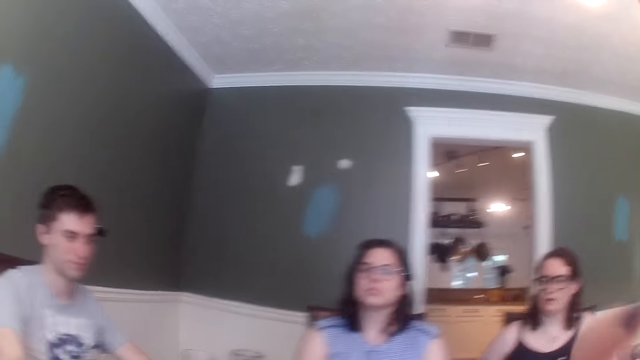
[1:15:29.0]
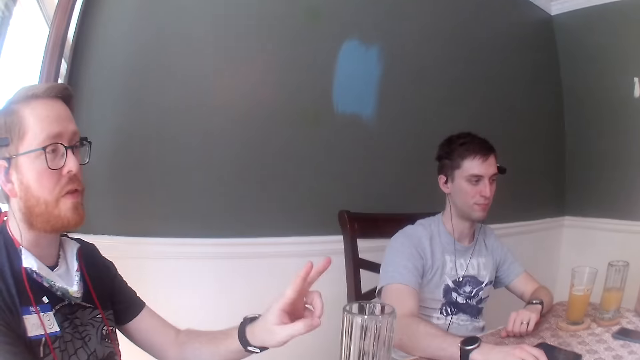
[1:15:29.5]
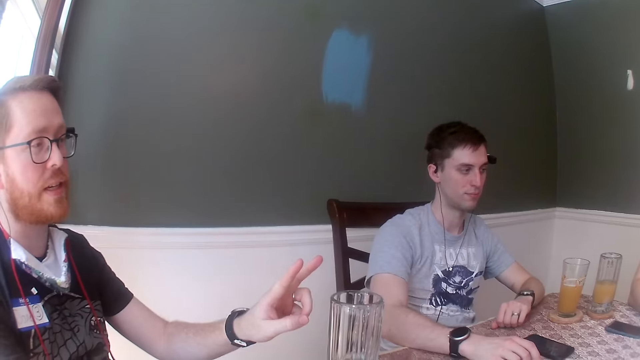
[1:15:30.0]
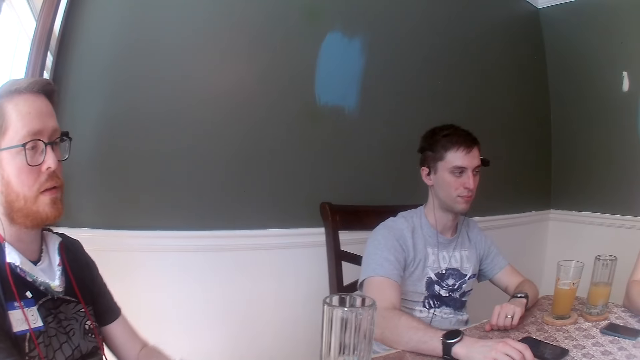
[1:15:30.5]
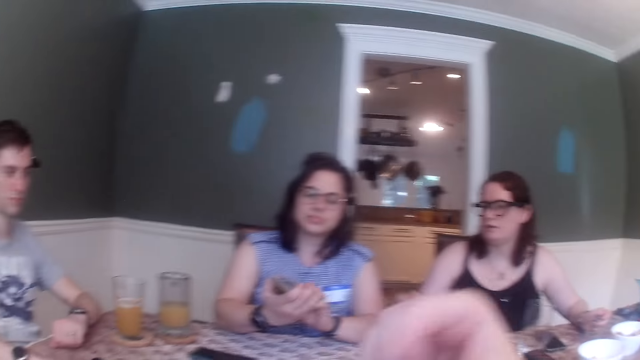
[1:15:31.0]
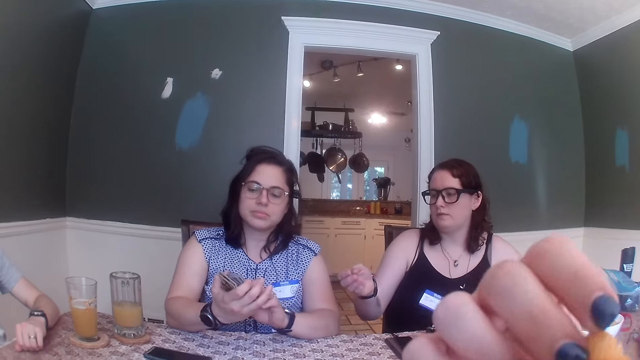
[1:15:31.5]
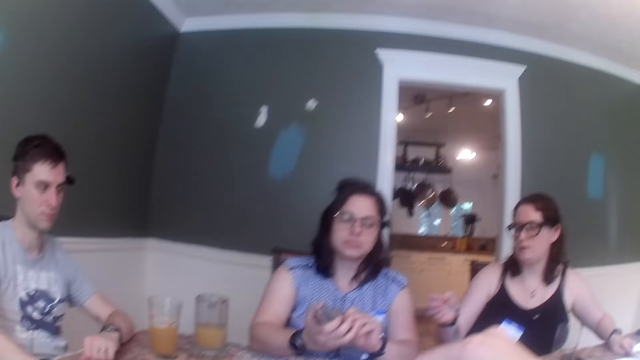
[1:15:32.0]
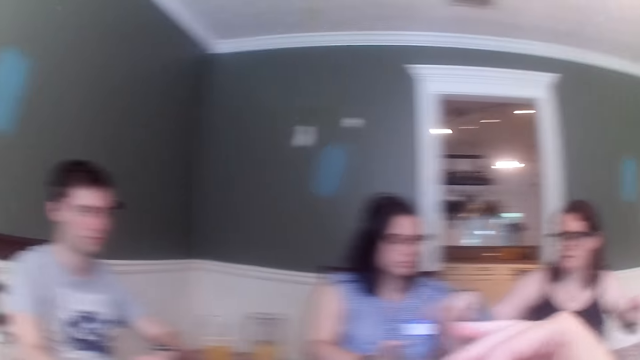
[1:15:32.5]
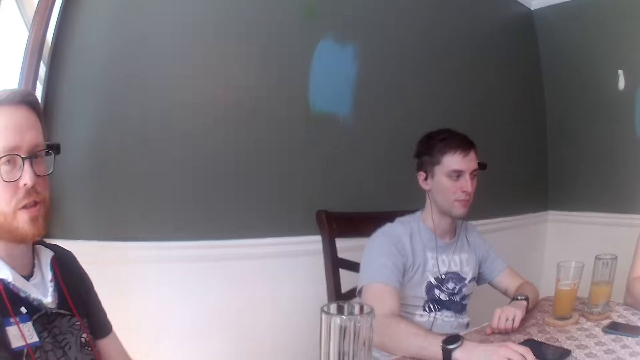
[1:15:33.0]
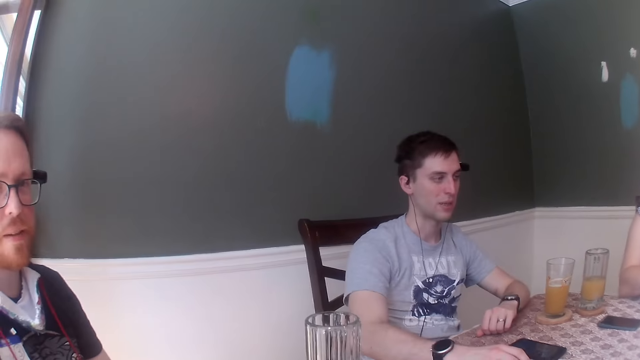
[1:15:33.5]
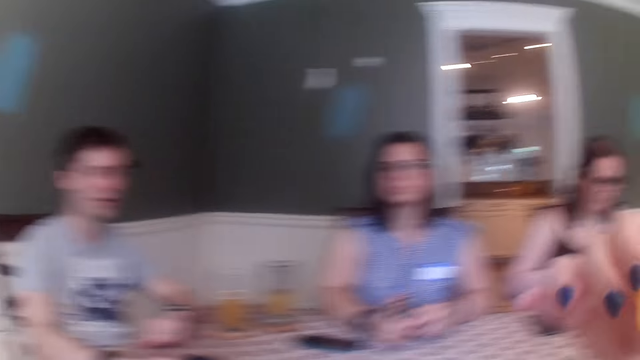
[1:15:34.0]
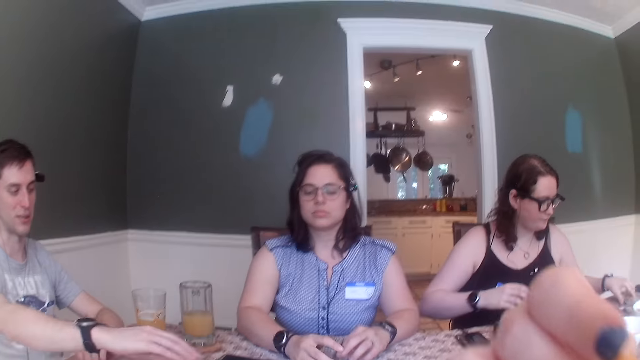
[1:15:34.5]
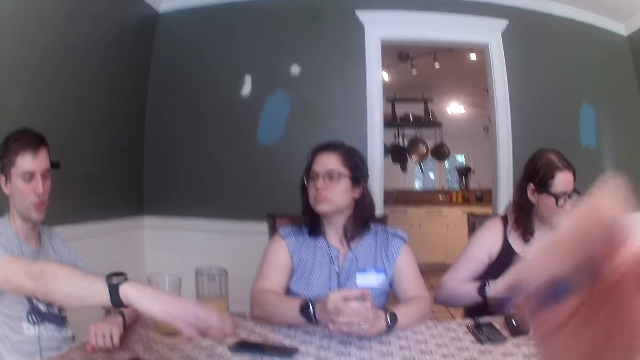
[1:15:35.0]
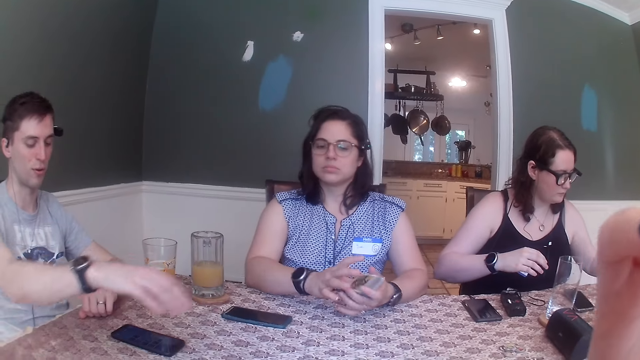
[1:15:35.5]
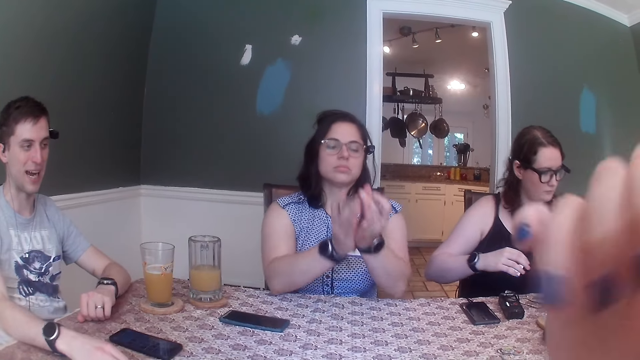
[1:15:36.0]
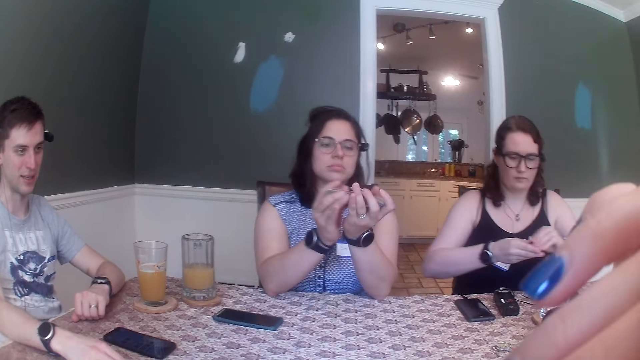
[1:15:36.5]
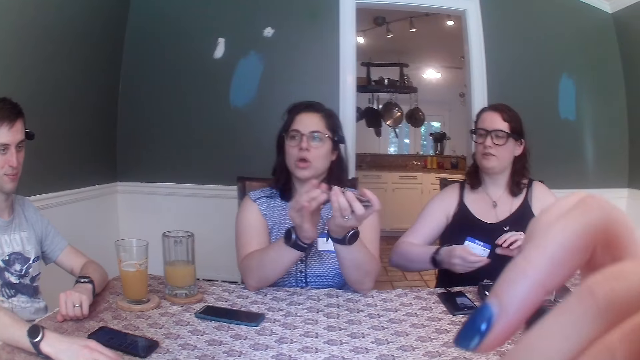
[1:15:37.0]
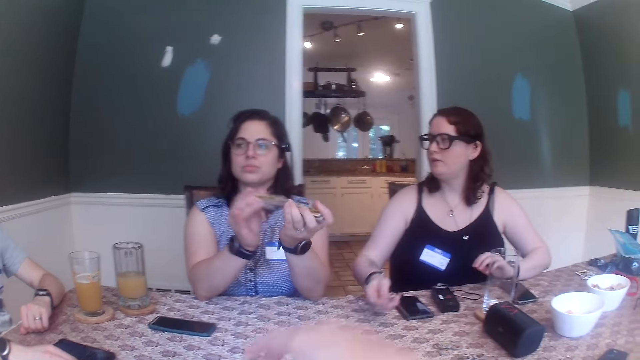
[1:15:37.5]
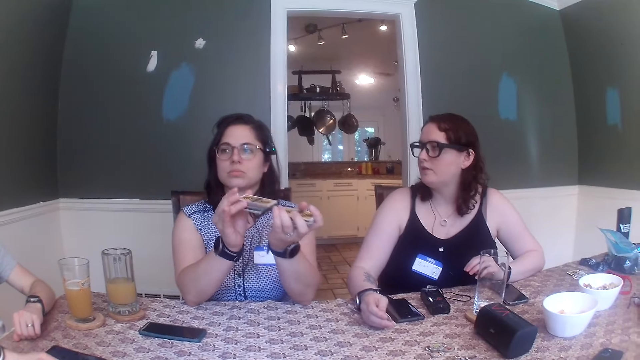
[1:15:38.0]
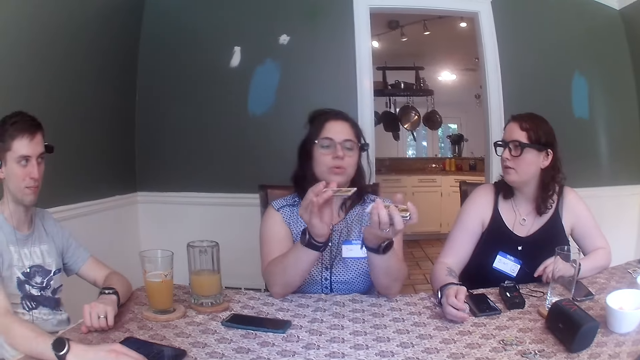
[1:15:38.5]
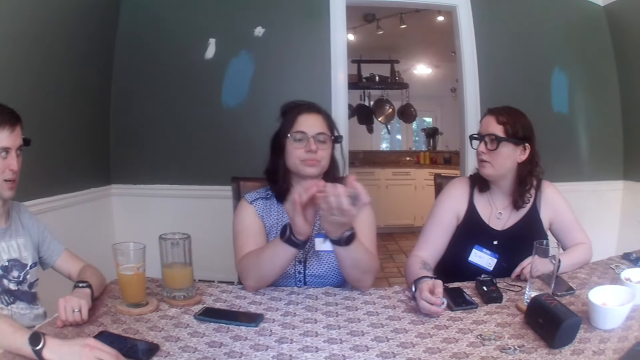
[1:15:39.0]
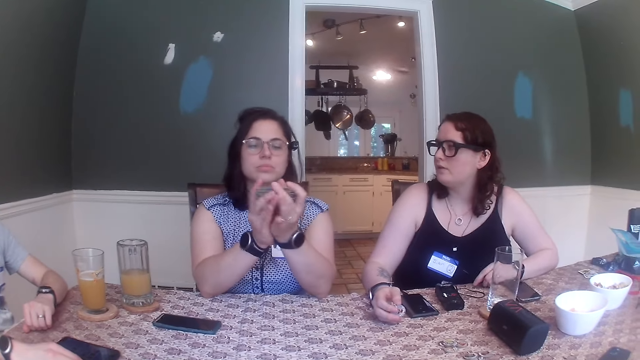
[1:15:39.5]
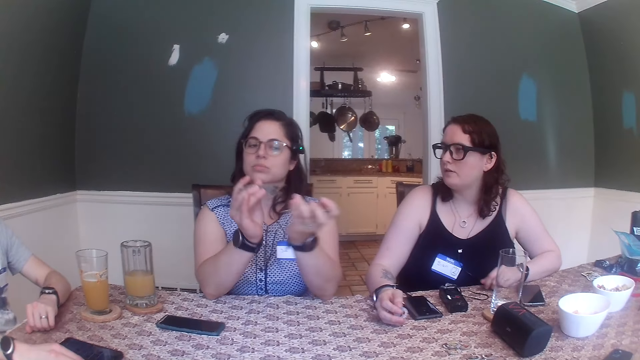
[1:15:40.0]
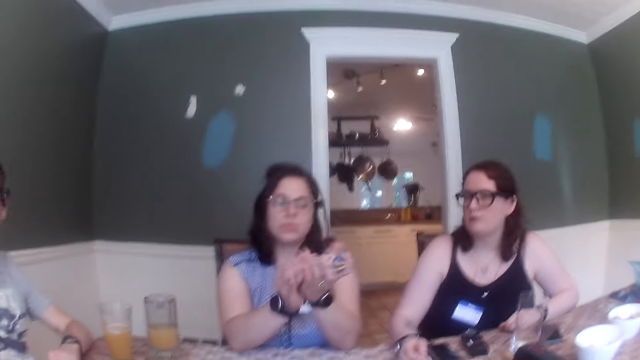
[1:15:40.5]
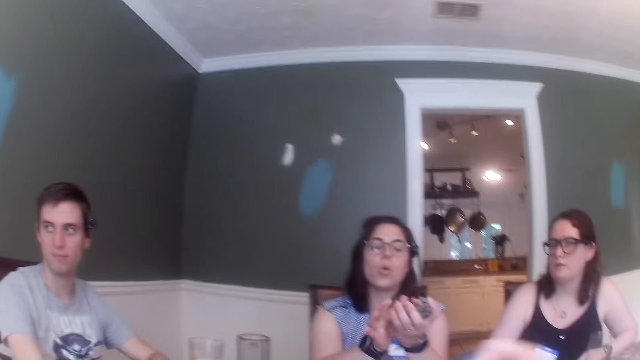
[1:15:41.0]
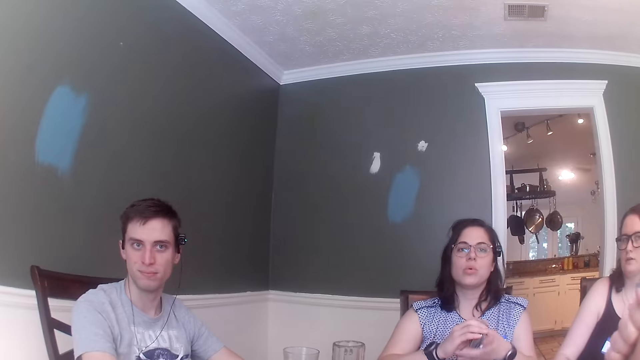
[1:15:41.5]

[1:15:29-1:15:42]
The camera wearer eats the flakes in her right hand. She eats the flakes in her right hand again. A woman holds the cards with both hands, holds the card on the table with her right hand, and shuffles the cards with both hands. Another woman drops her right hand on the table and shifts the phone on the table with her left hand.

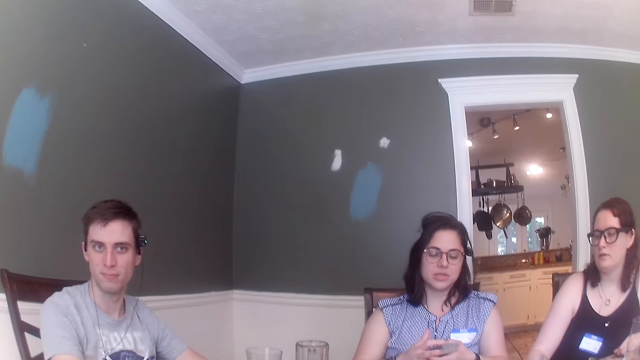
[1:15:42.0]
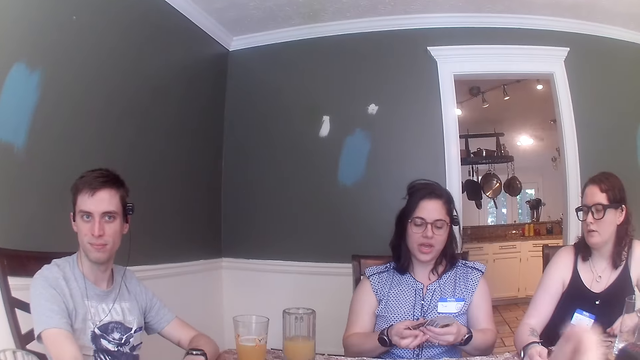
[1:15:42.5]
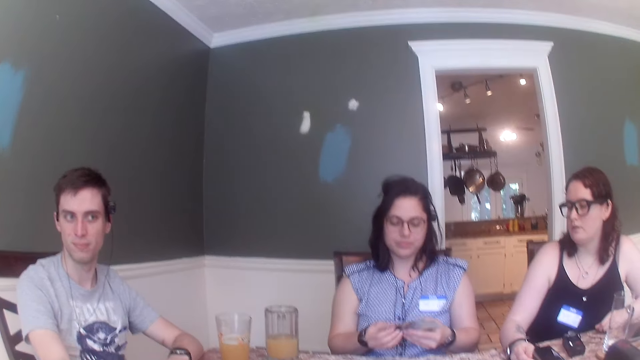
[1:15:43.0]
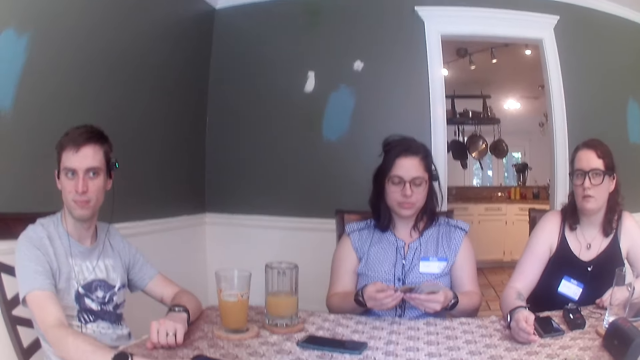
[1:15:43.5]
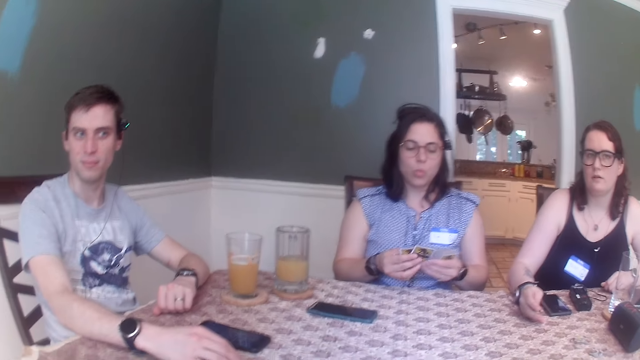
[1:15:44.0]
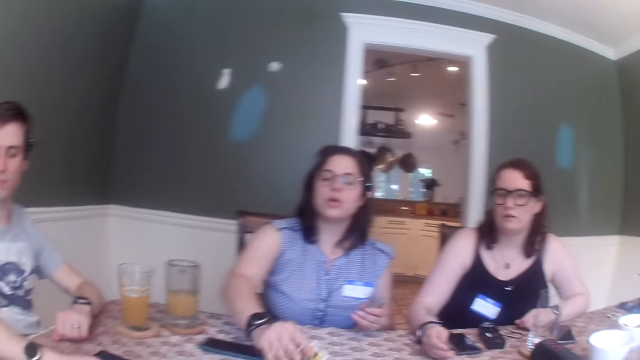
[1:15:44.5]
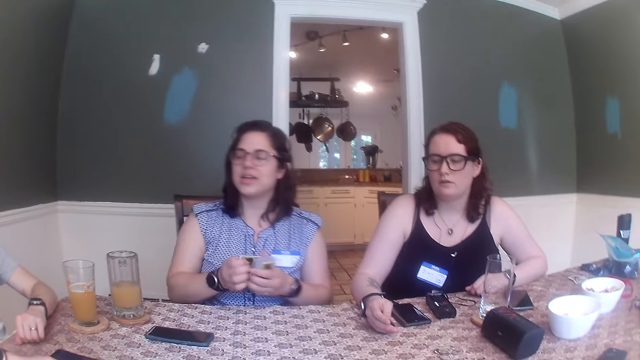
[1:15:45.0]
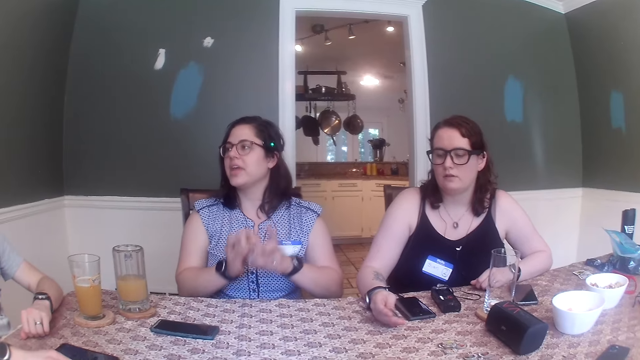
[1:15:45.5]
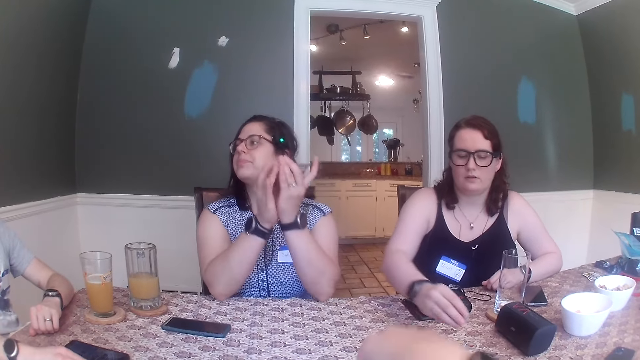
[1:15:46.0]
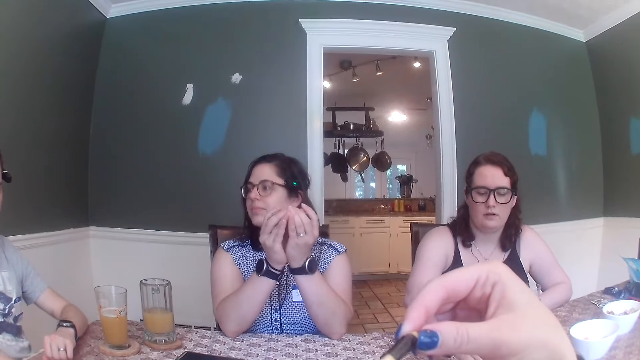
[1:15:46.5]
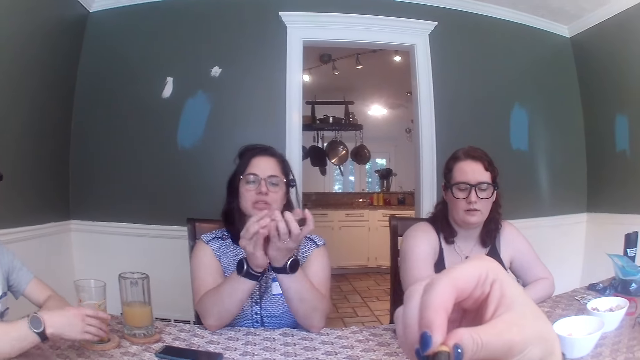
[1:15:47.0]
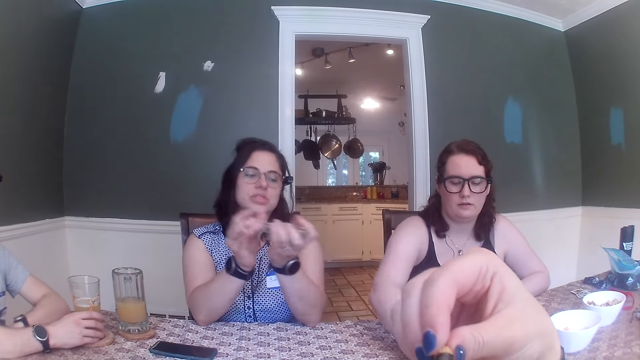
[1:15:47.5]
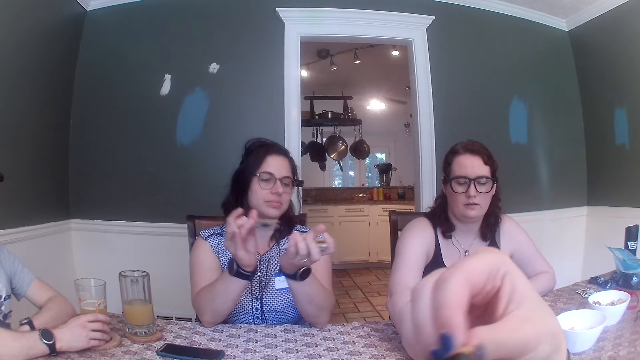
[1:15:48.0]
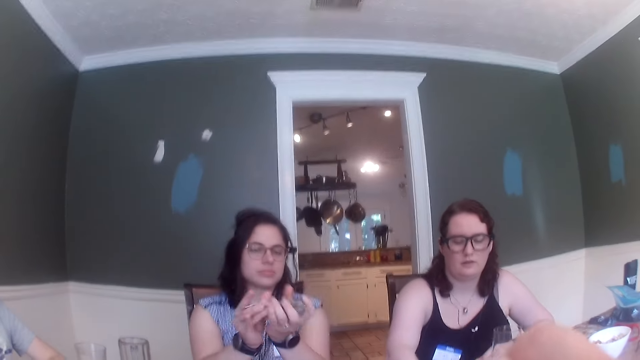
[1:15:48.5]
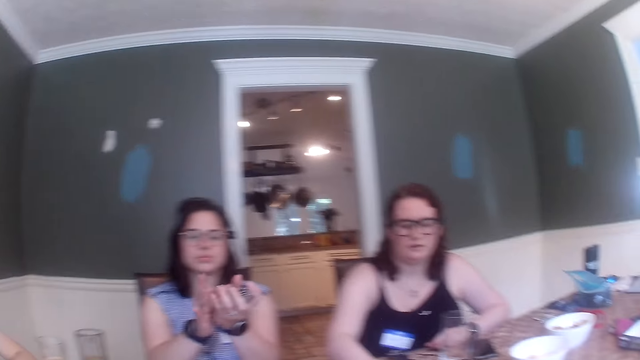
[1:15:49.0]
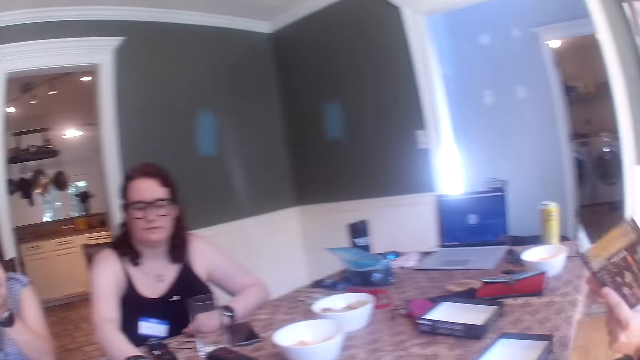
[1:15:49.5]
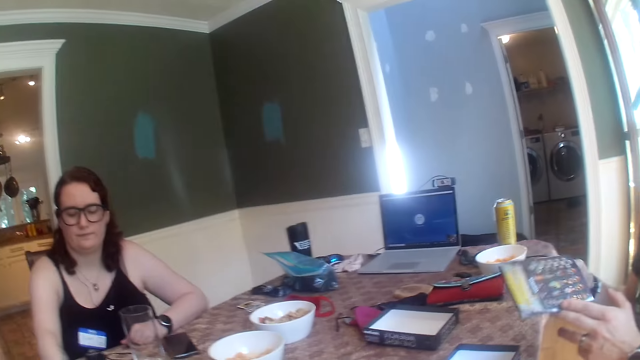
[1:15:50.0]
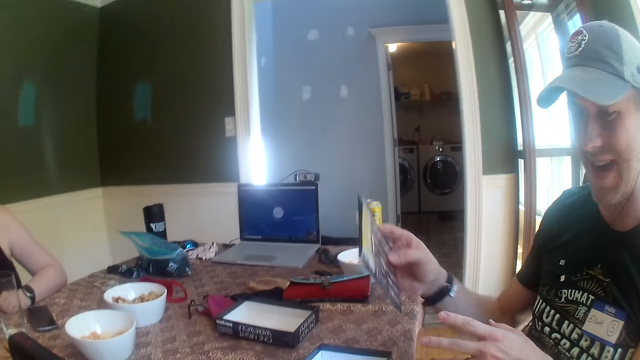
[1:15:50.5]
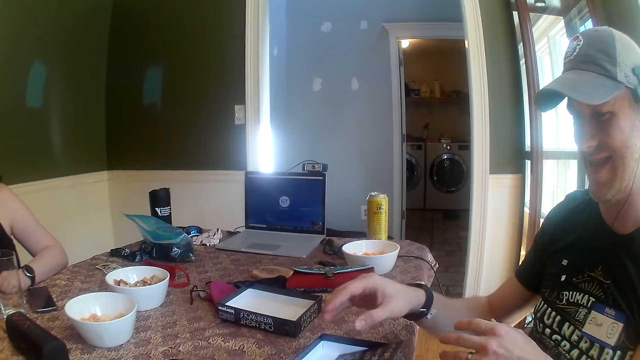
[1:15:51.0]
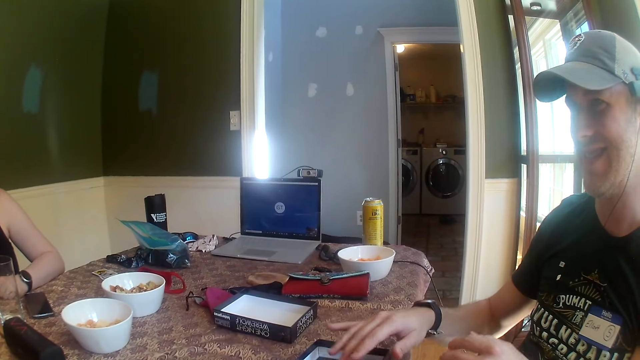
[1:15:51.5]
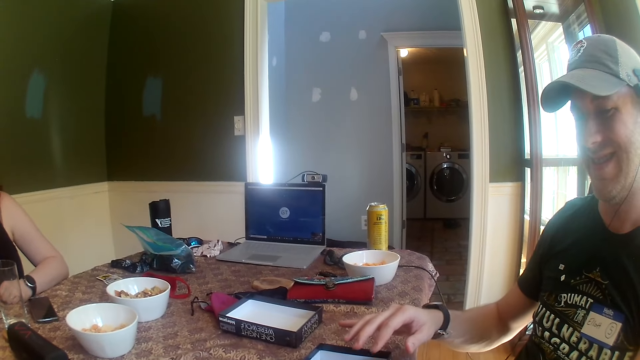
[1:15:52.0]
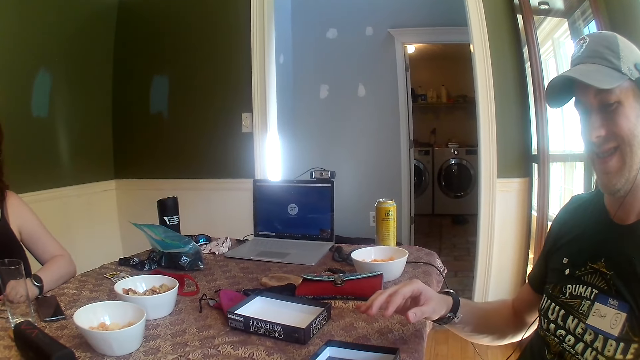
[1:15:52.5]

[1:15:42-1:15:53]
A woman shuffles the cards with both hands, places the card on the table, and shuffles the card with both hands. A man holds the glass cup with his right hand. The camera wearer eats the flakes in her right hand. Another man holds a manual in both hands, drops the manual in the card box with his left hand, and shifts the manual in the card box with his right hand.
